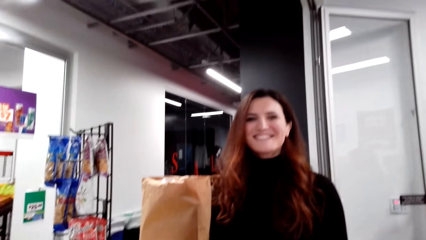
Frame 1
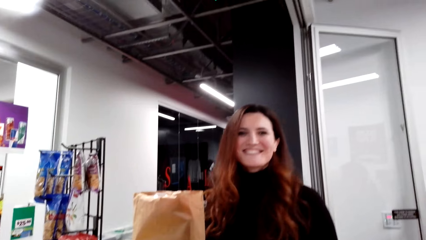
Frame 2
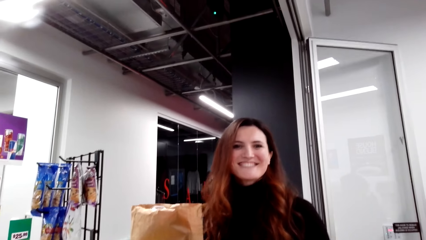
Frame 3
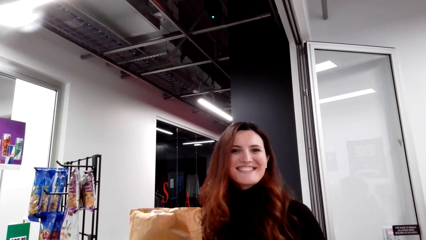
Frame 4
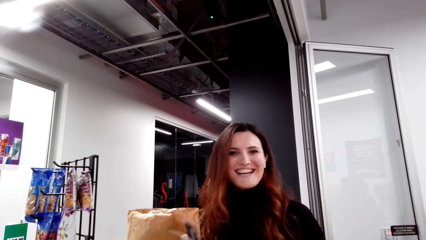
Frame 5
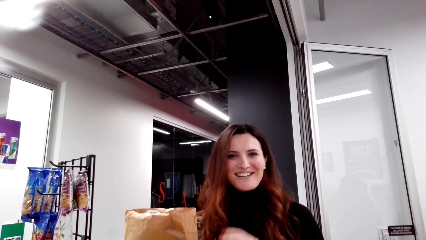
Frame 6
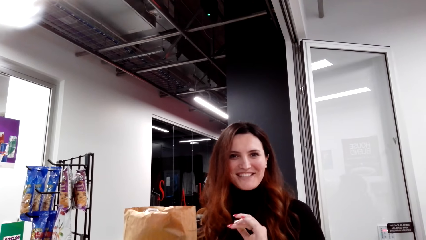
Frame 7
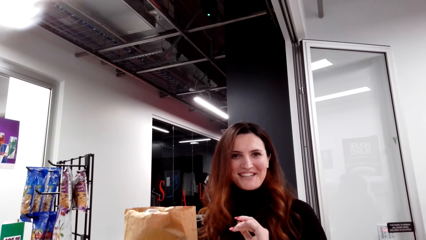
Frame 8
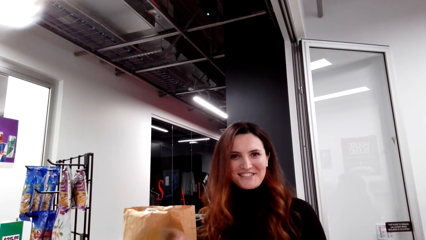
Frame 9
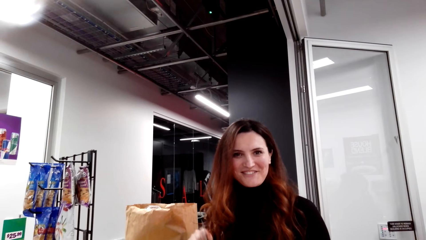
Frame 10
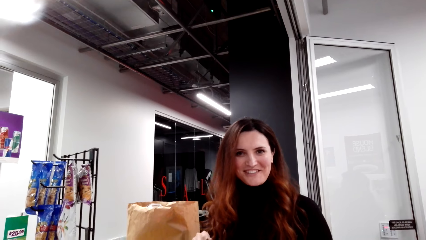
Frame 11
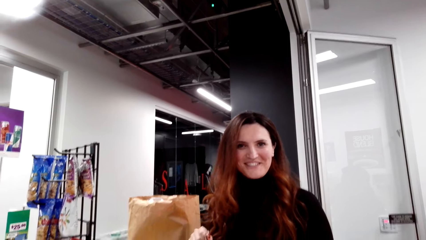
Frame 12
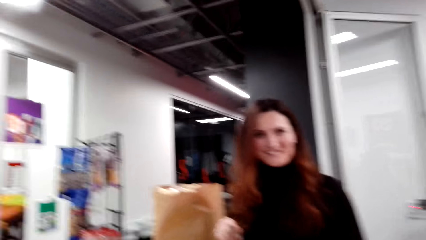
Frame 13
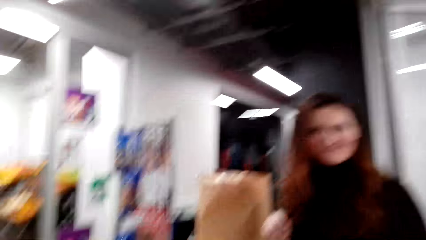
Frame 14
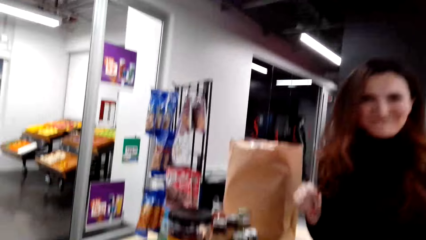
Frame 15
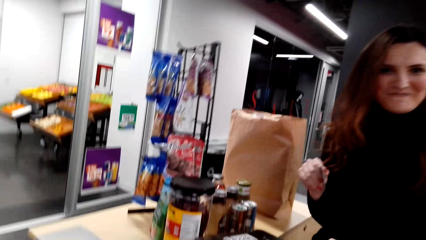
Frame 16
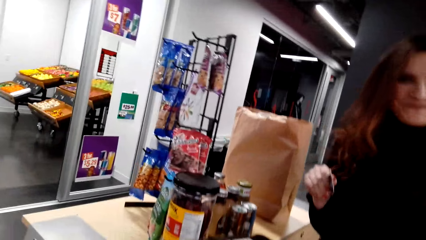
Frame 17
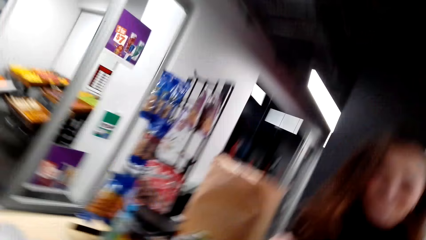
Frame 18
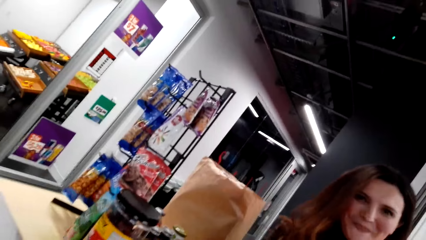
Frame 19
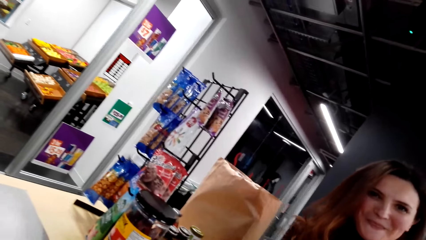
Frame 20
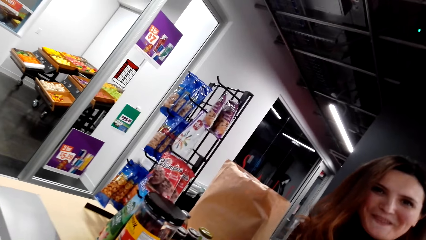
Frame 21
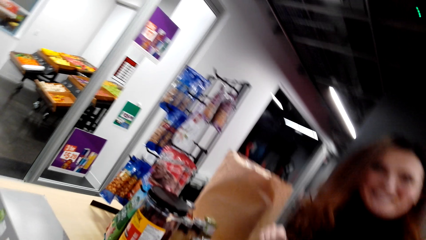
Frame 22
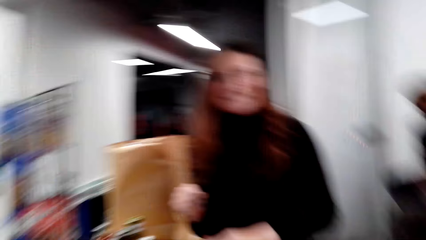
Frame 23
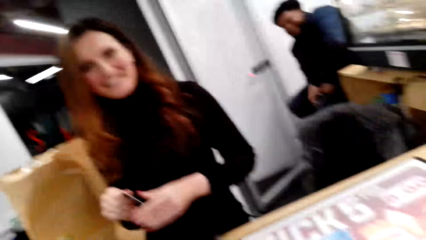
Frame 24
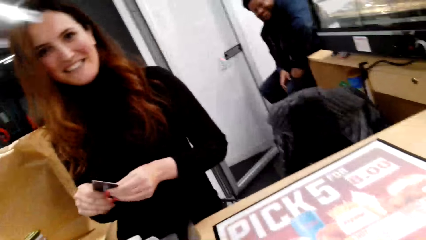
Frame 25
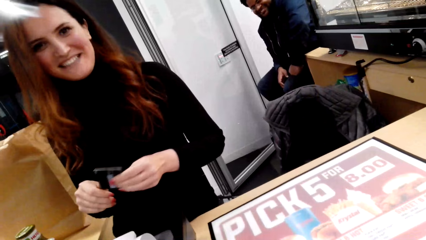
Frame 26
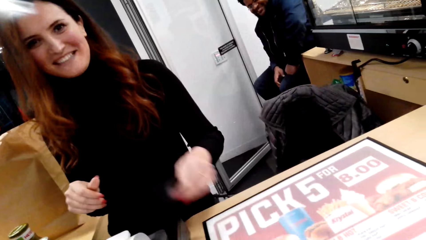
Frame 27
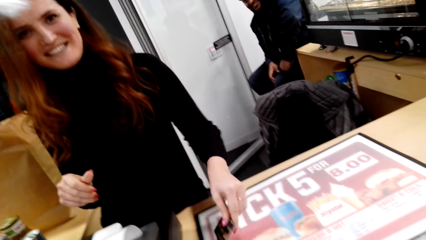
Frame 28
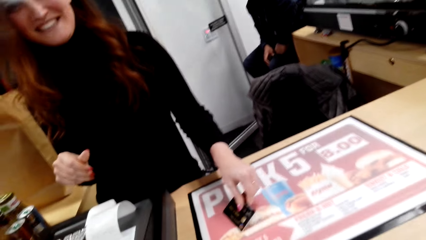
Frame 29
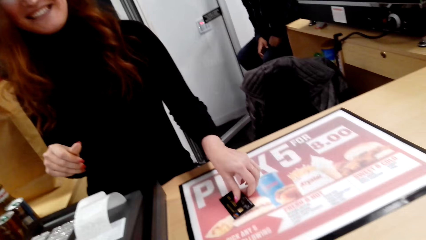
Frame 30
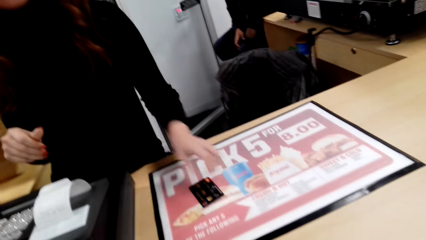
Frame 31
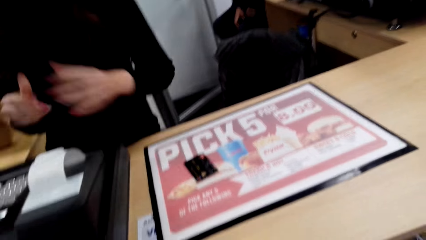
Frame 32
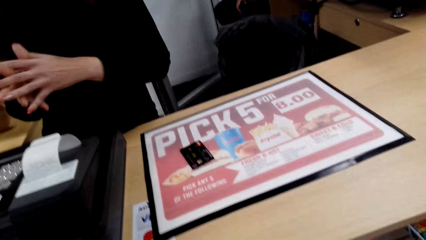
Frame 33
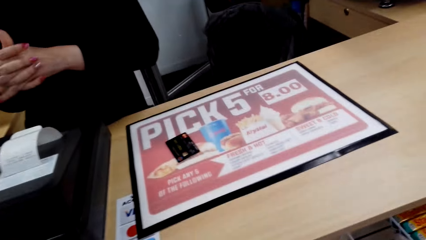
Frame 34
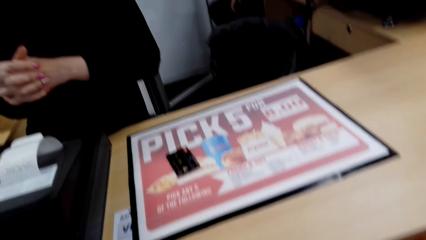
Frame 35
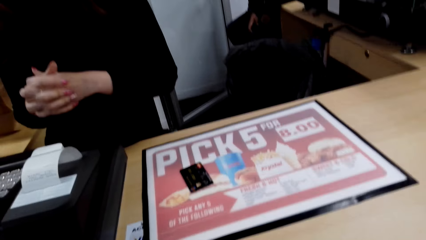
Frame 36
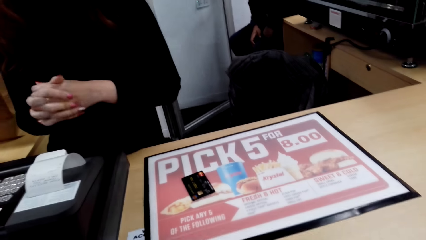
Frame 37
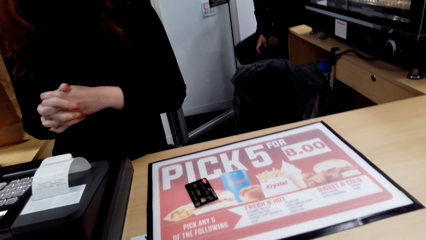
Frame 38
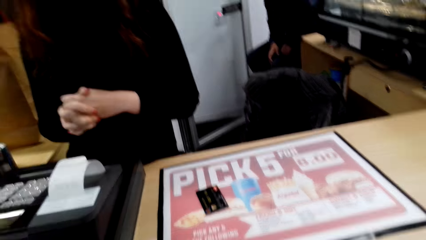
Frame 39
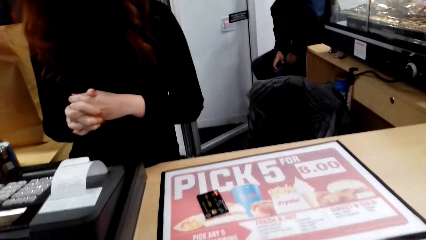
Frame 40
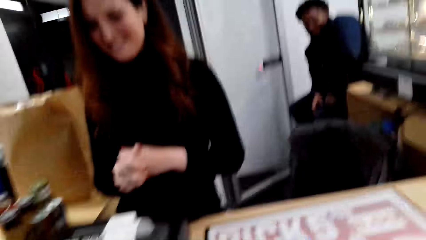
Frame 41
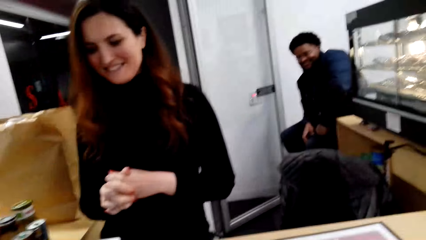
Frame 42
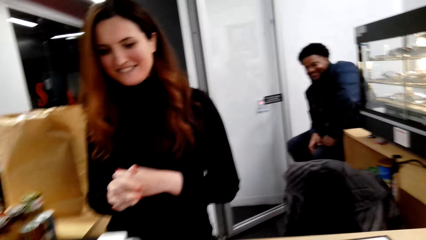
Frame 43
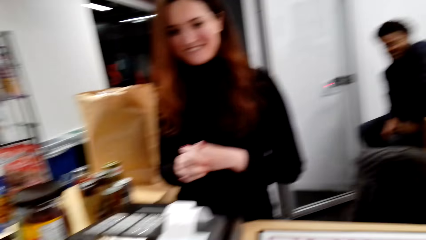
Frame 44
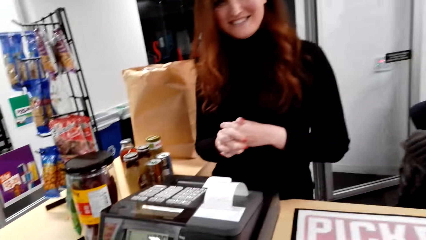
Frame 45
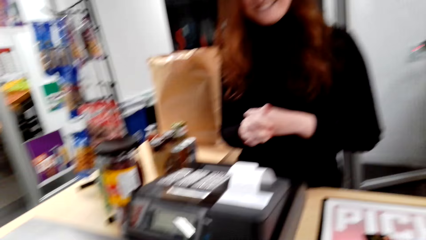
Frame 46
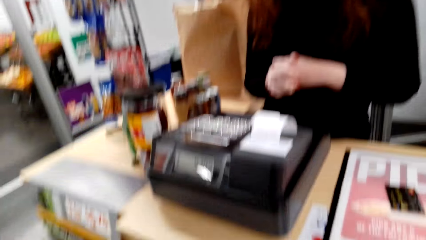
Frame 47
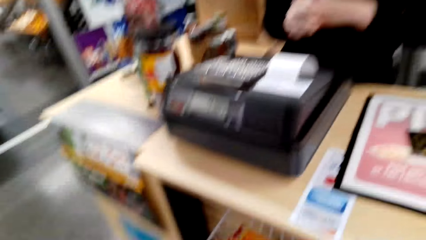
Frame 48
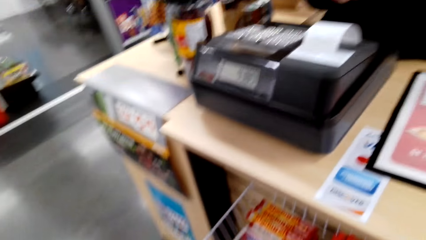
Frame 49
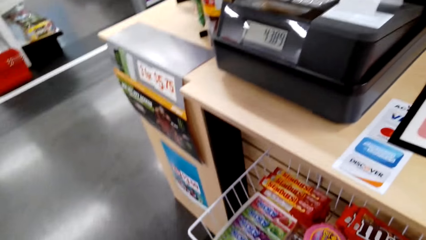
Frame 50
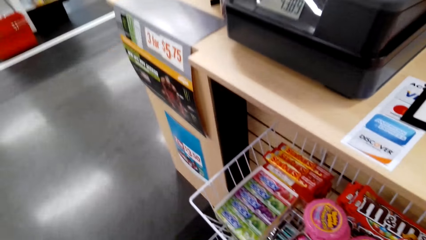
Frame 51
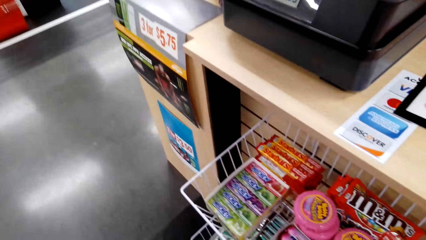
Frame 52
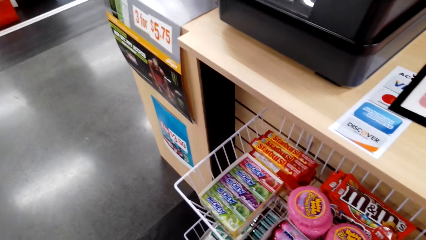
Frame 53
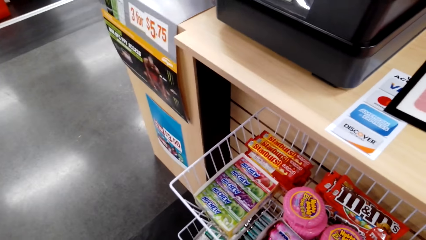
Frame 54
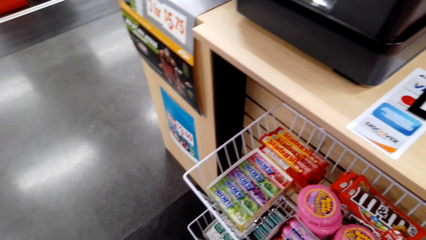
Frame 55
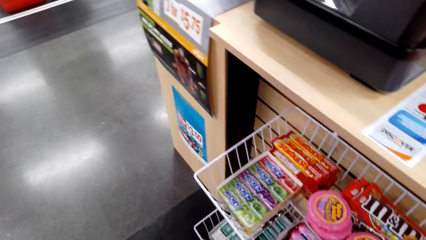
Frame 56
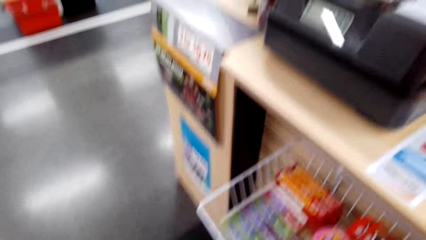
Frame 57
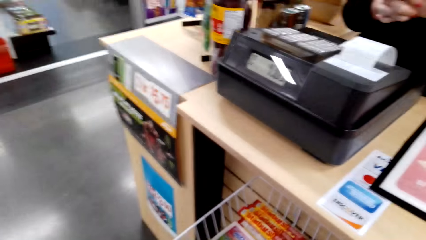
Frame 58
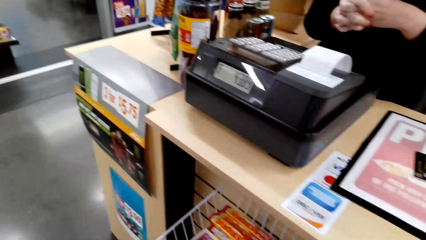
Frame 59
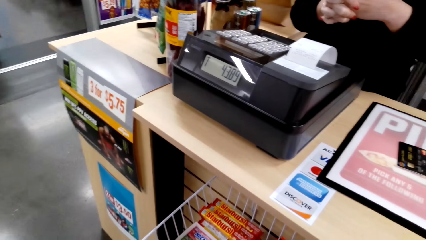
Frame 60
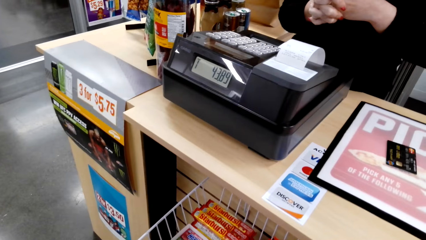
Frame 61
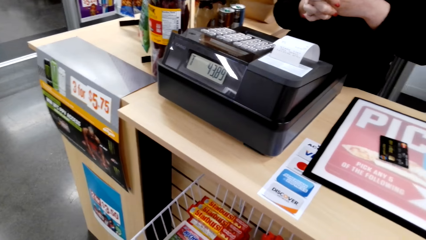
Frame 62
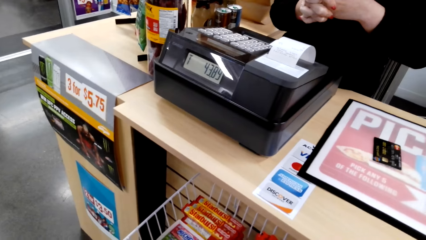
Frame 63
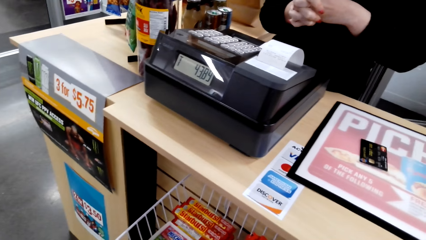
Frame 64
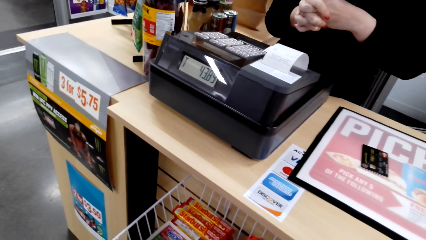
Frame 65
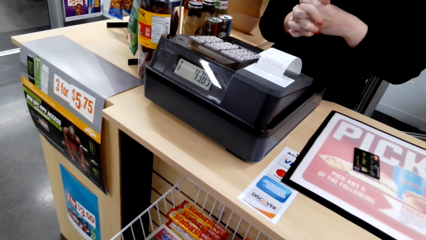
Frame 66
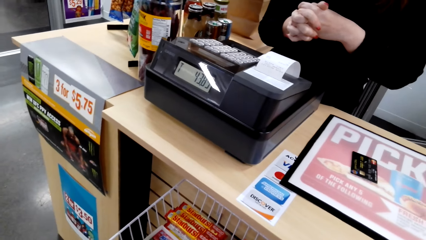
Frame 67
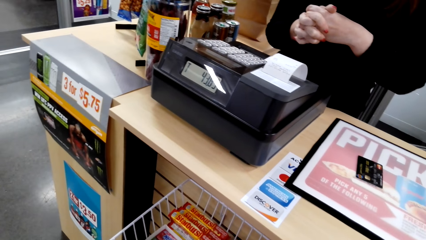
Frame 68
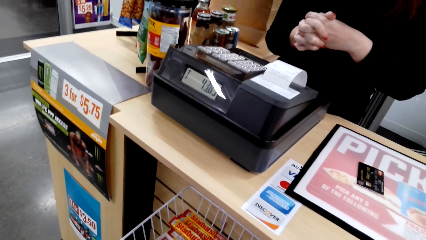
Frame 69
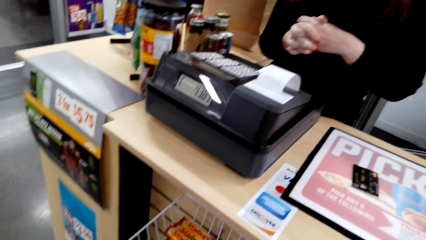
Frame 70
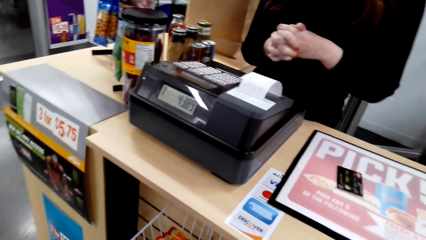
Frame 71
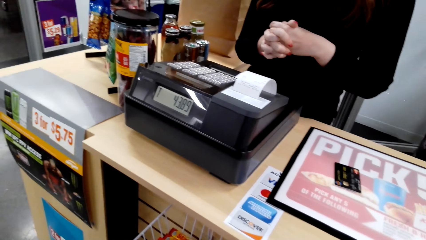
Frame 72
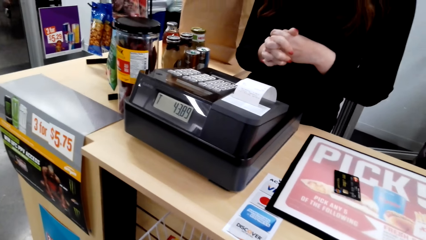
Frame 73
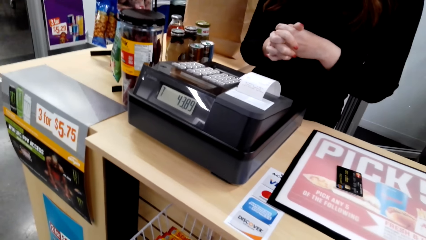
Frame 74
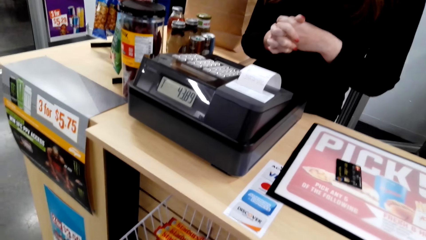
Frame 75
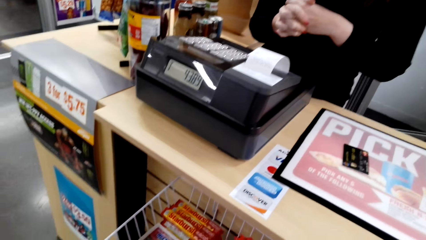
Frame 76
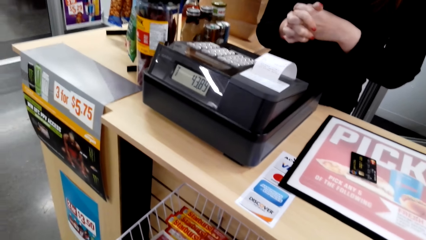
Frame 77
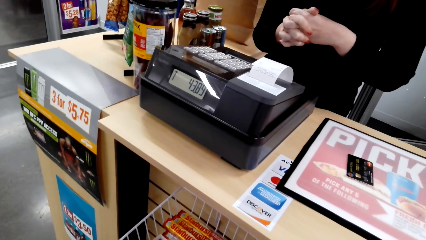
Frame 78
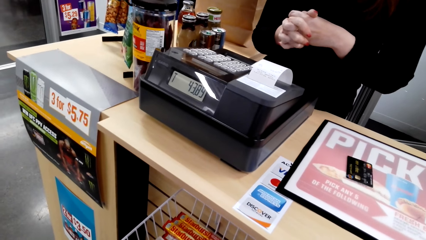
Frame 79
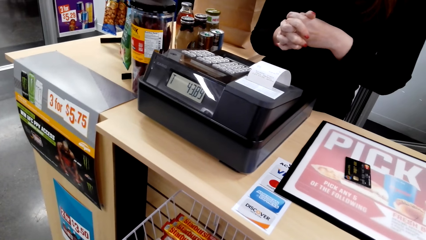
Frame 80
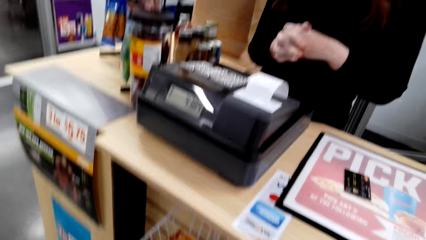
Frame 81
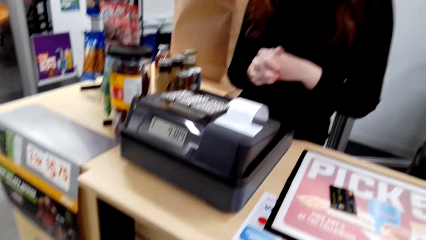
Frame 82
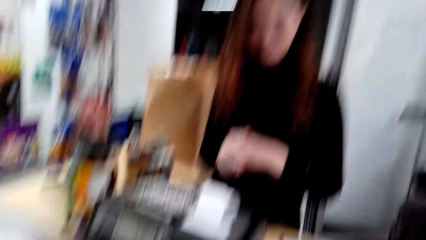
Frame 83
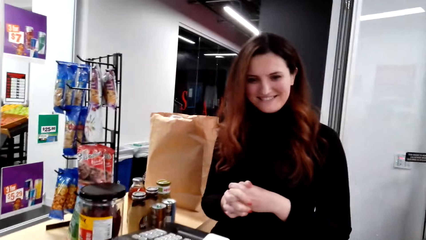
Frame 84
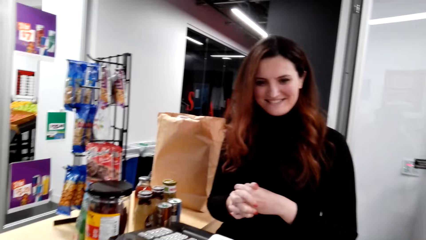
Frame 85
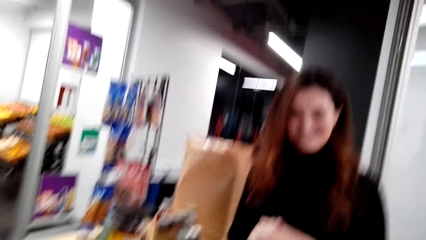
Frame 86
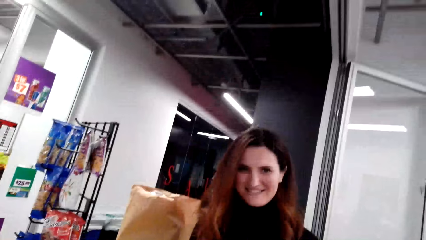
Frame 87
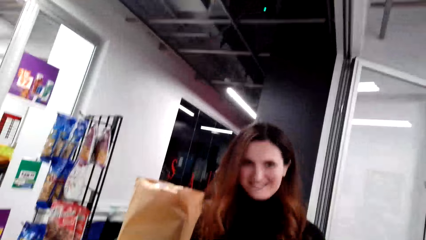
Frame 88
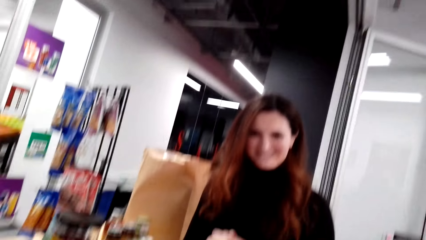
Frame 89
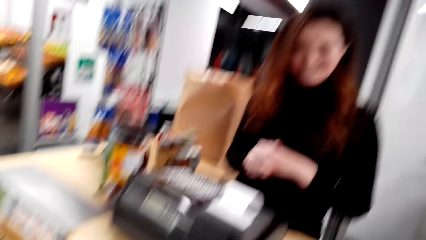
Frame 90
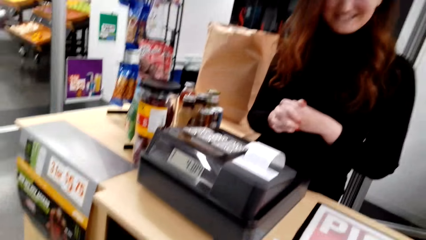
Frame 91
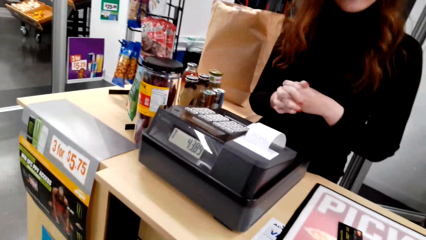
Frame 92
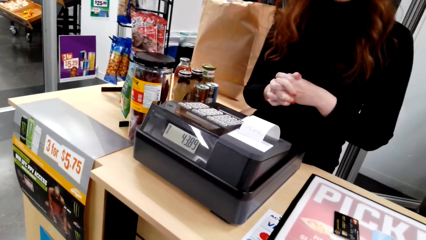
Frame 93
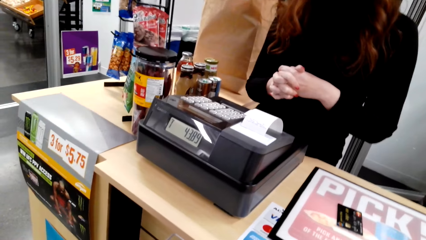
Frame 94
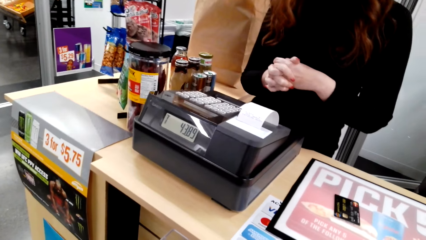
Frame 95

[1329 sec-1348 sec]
The camera wearer talks to the cashier. The cashier puts a card on the table.
